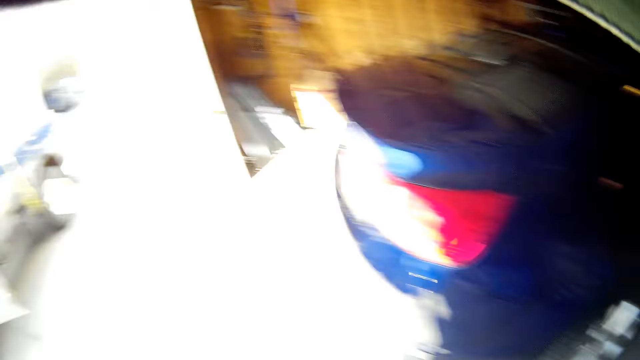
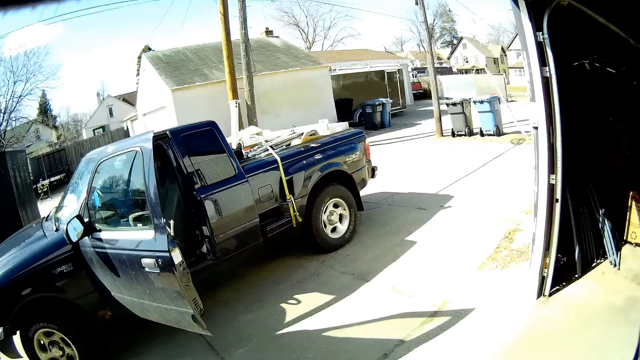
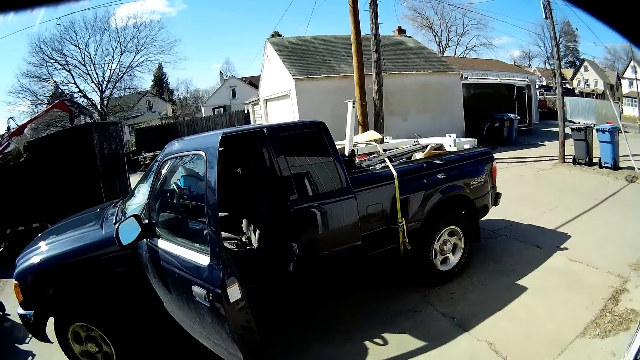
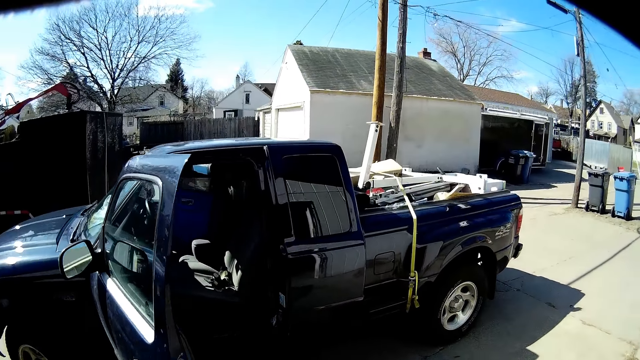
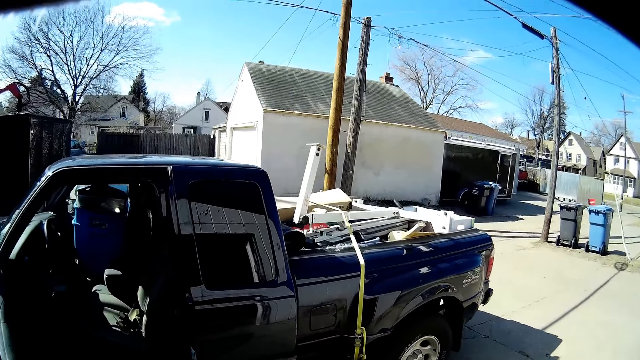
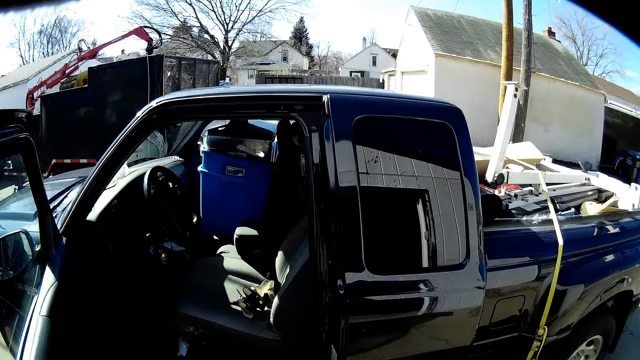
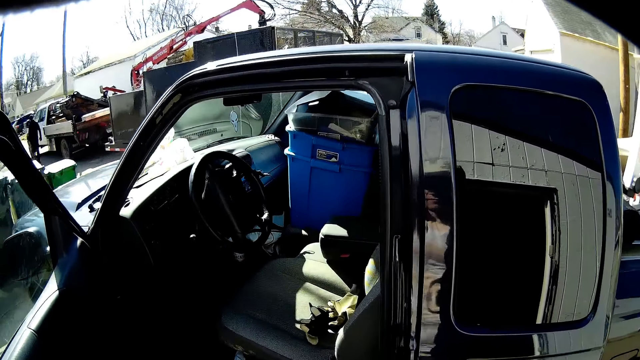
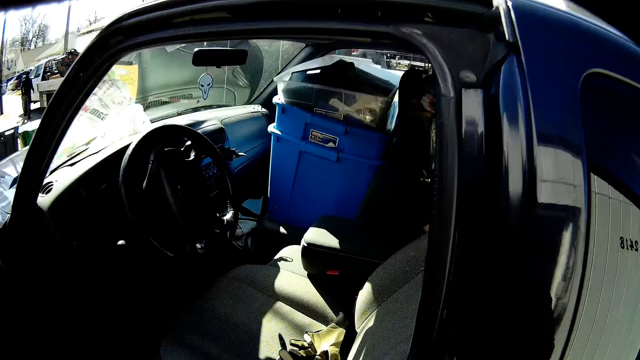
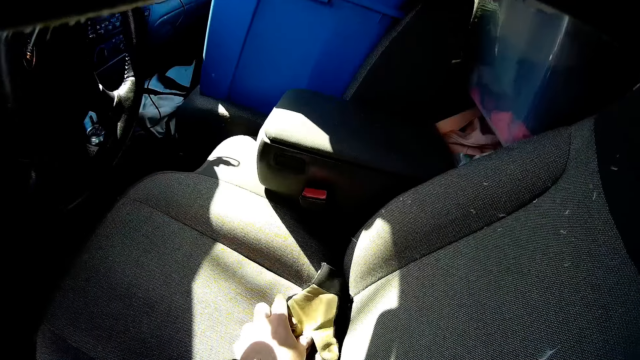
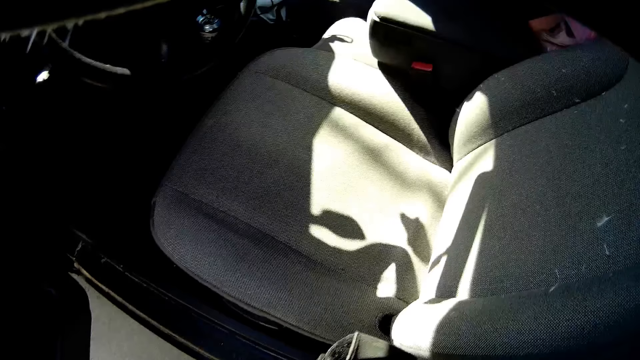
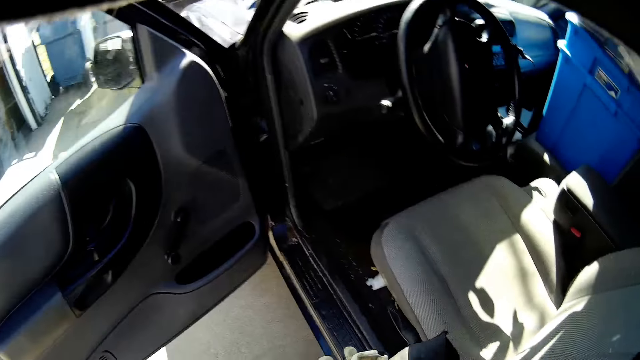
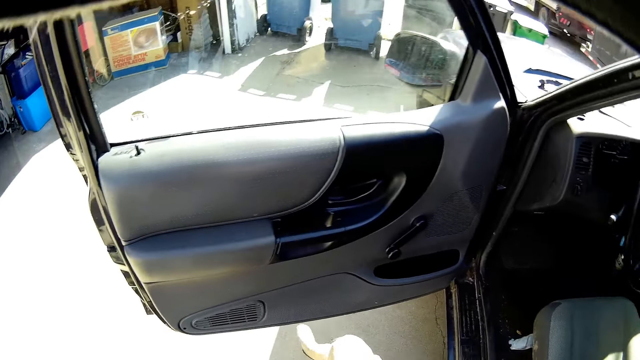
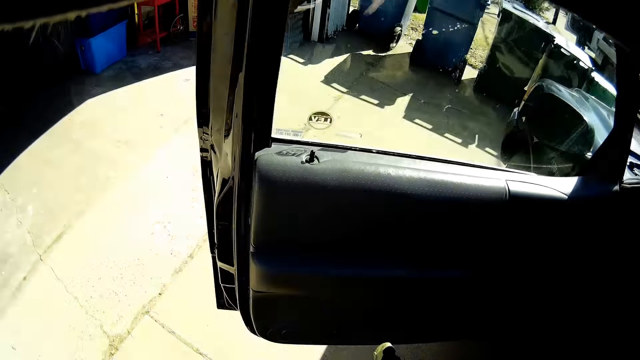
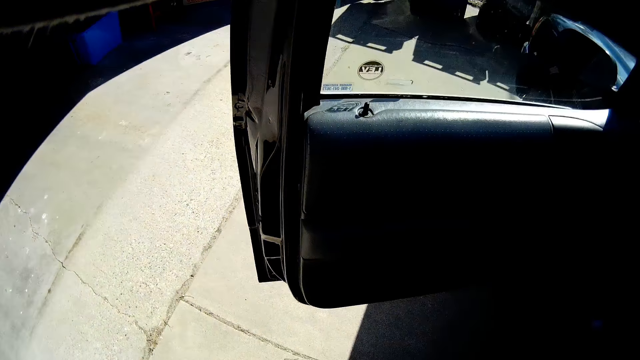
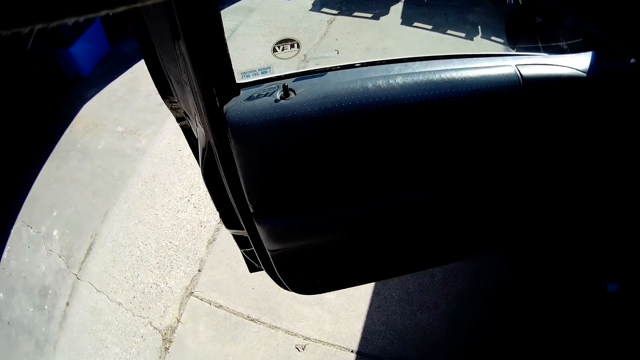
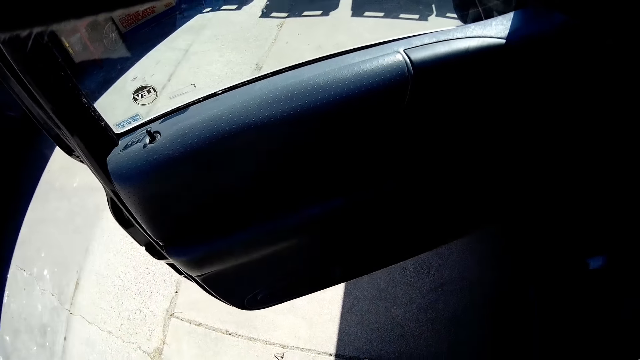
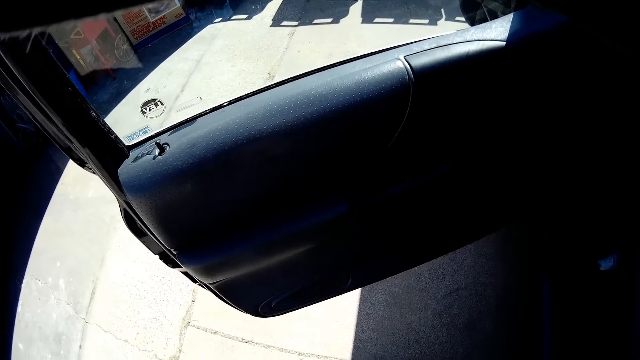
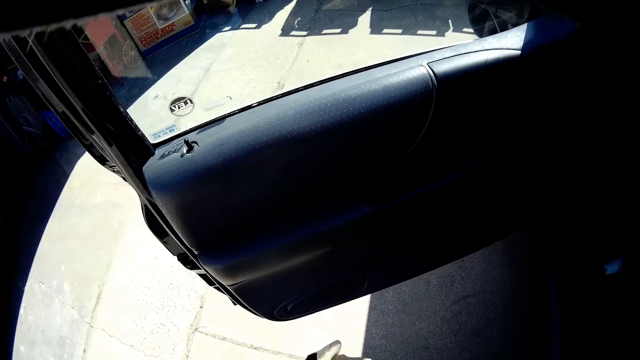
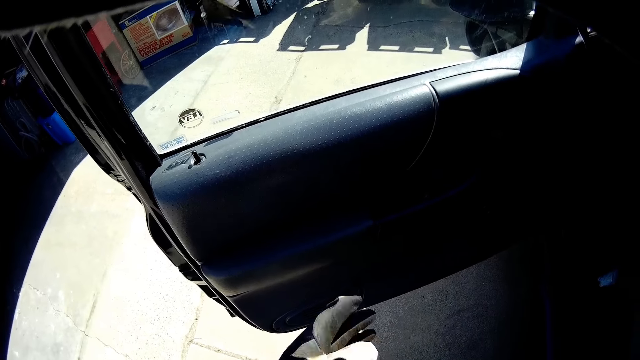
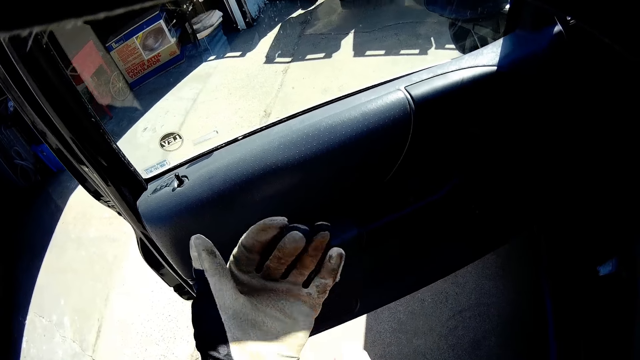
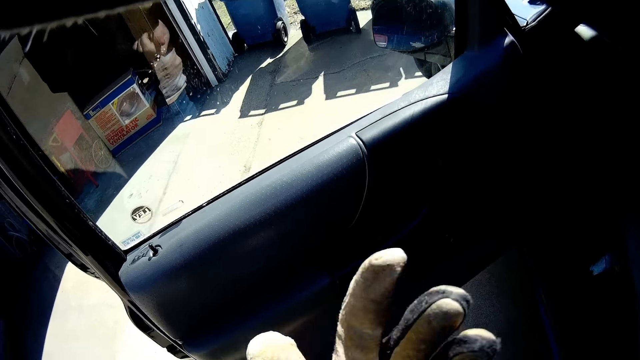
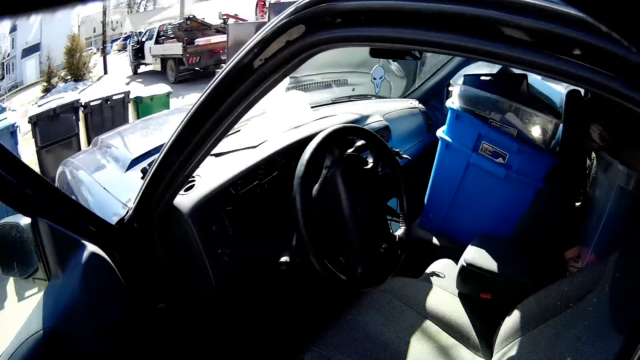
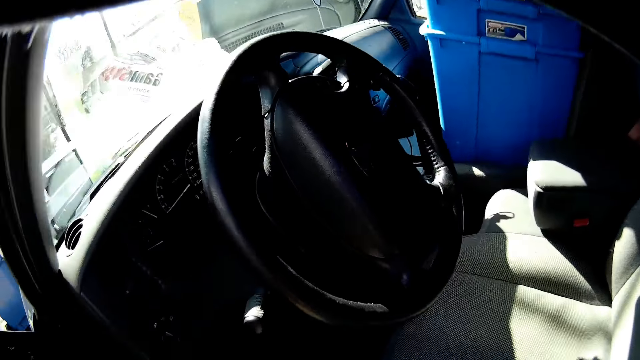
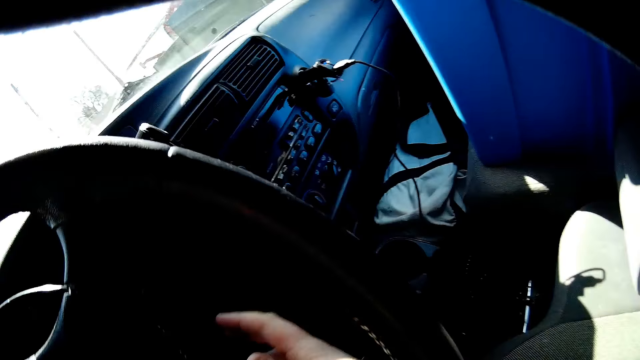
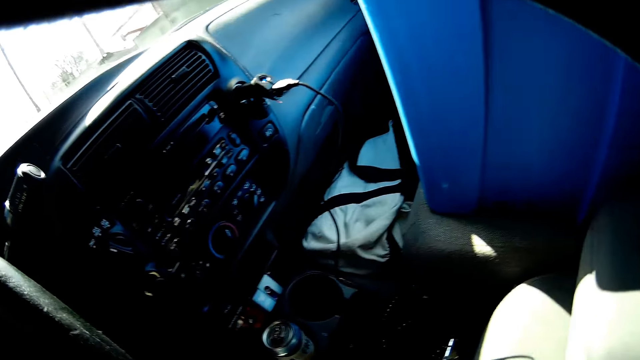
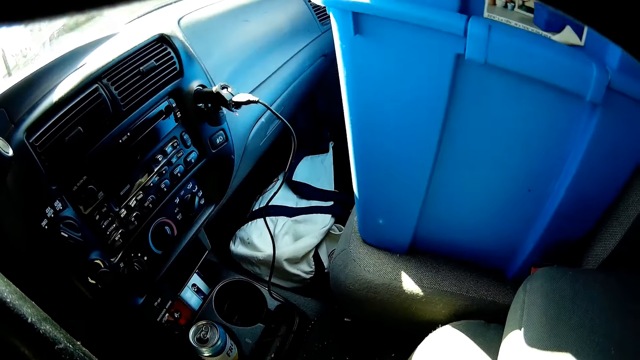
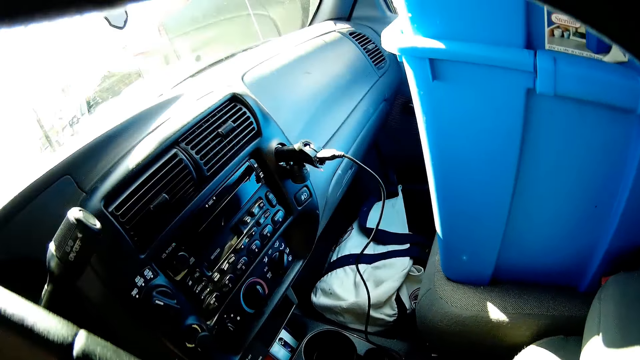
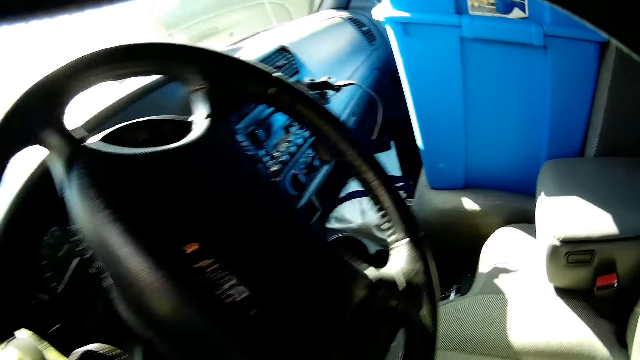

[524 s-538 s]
The camera wearer walks around the car. They take the gloves. They wear the gloves.

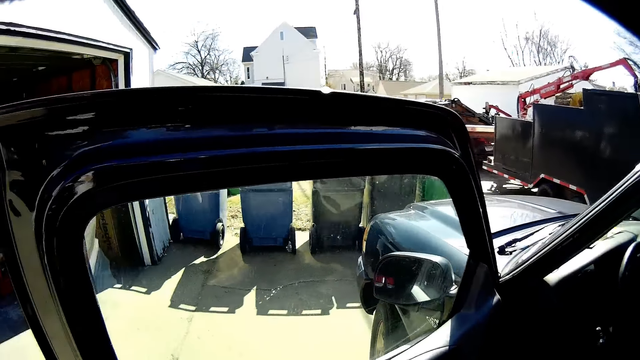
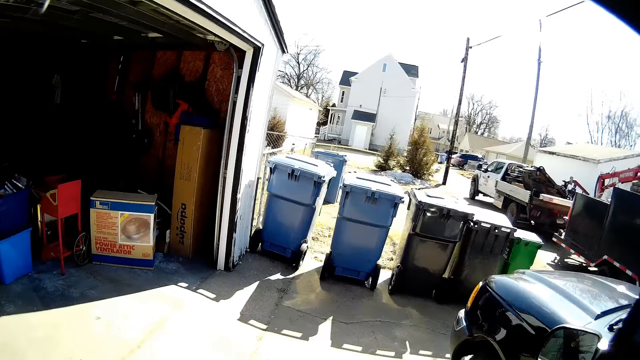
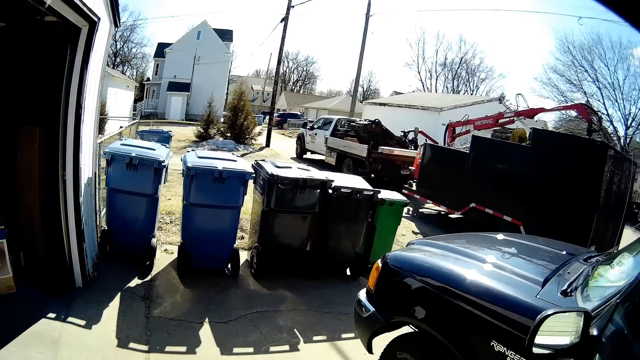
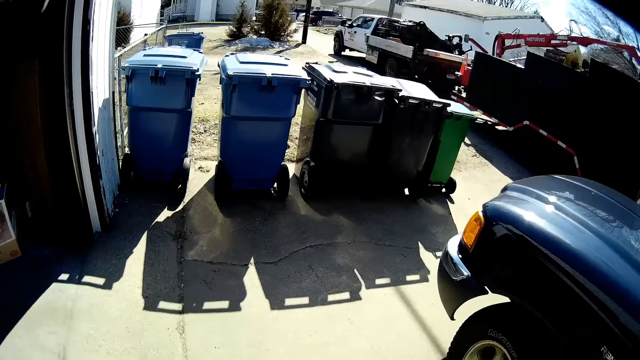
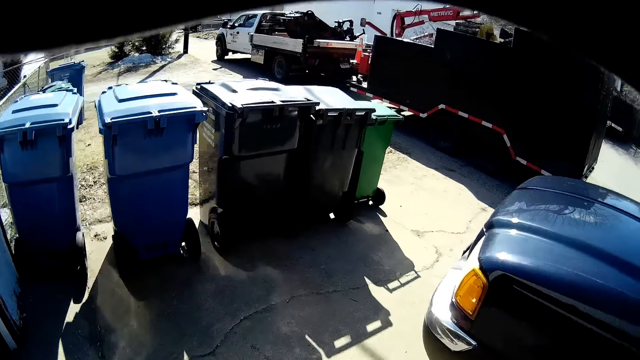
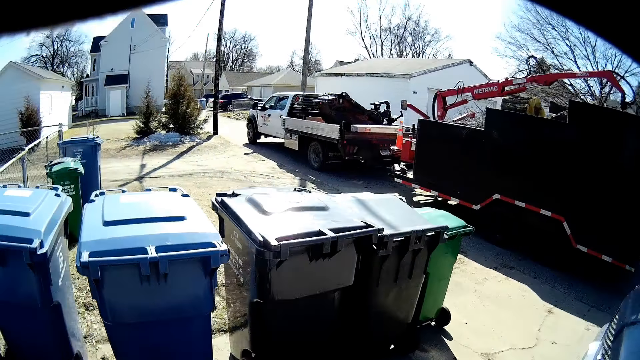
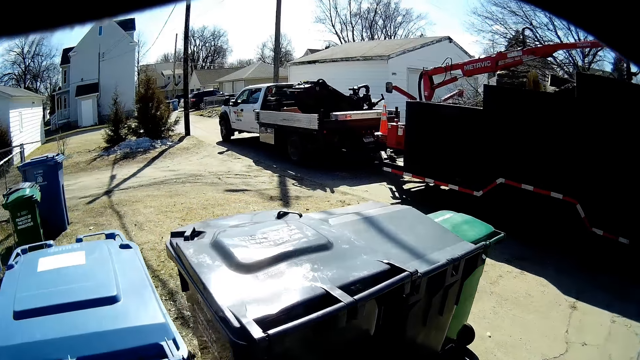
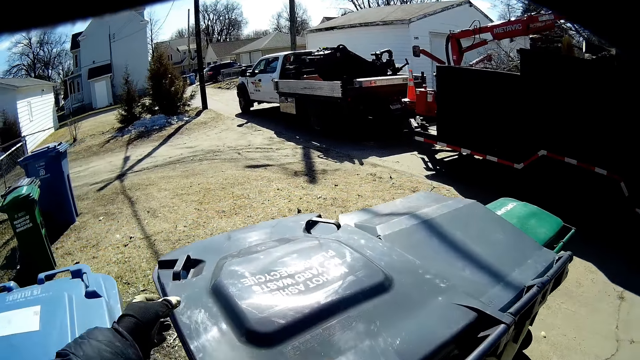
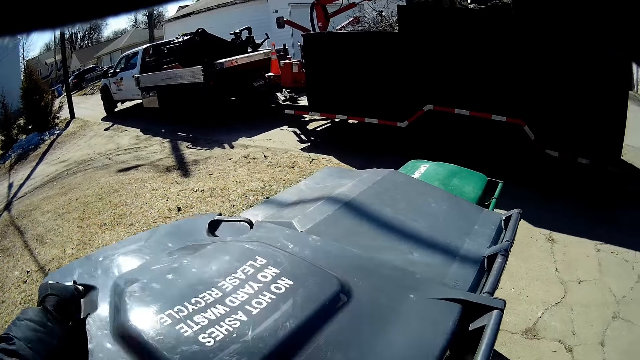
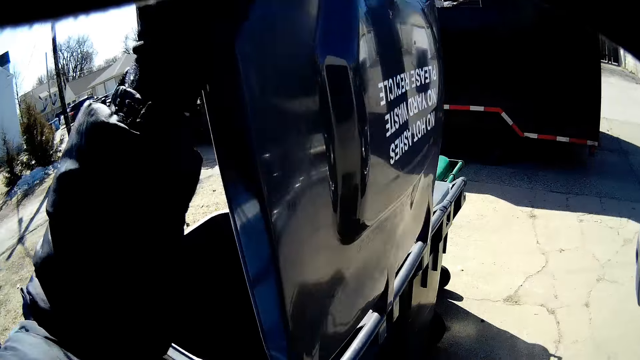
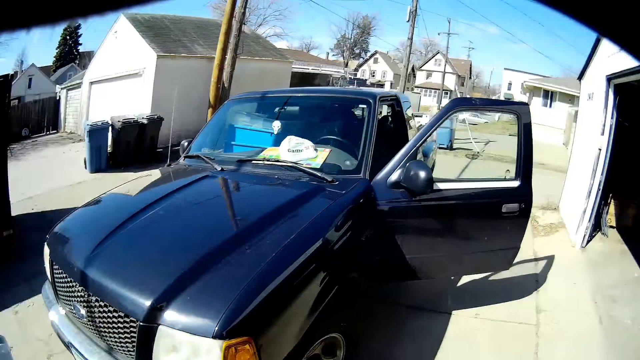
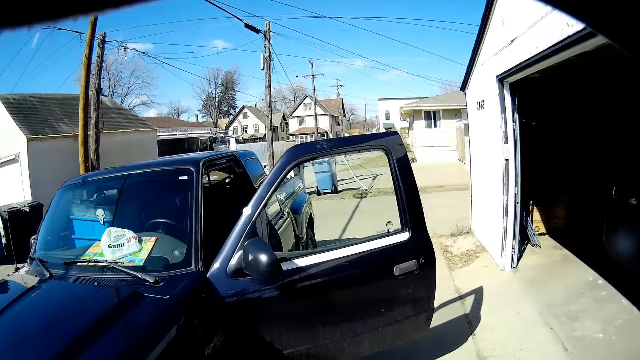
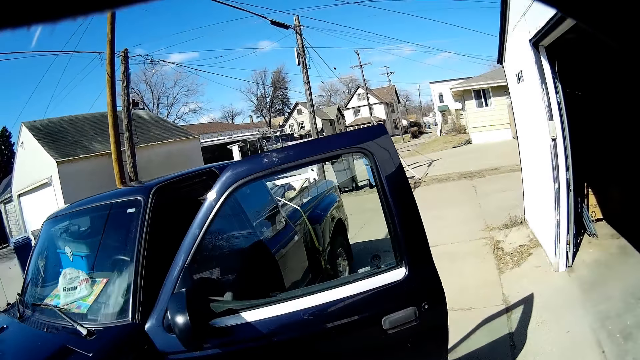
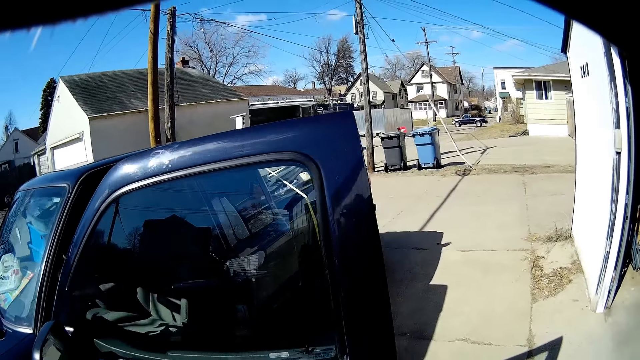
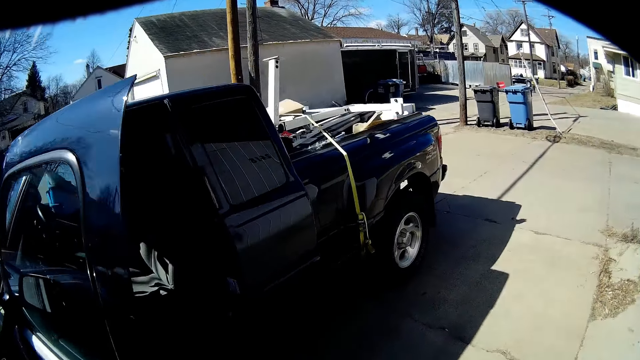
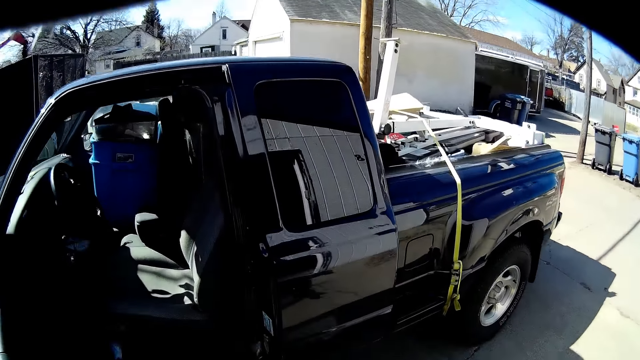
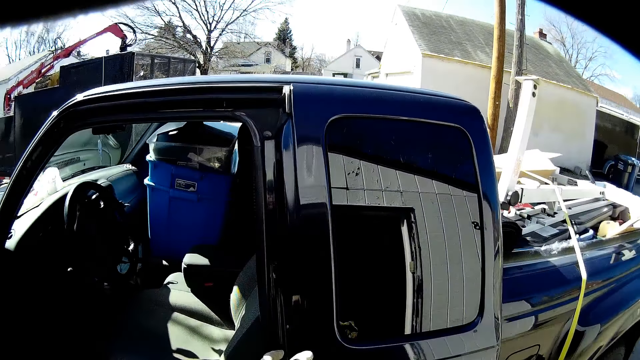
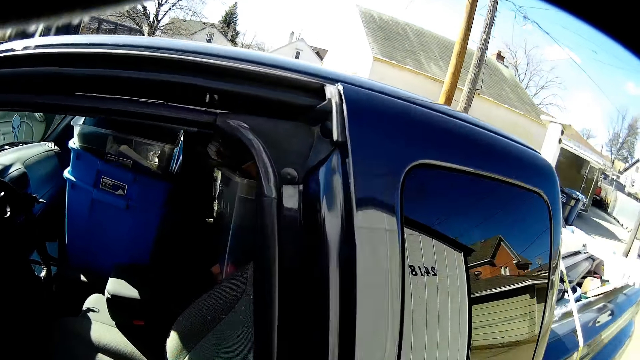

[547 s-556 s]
The camera wearer walks around the car. They open the dustbin. They walk around the car.
